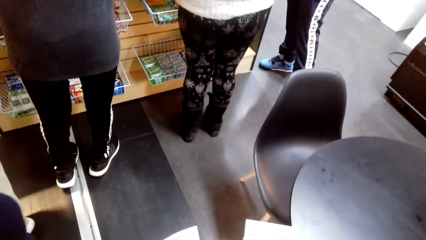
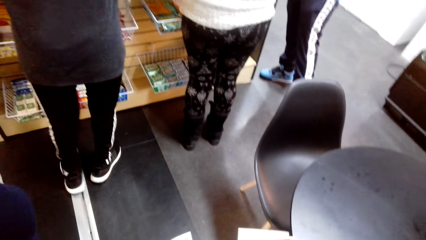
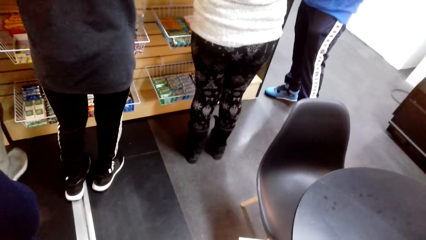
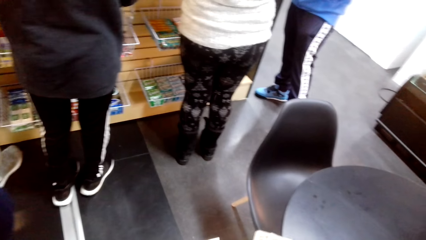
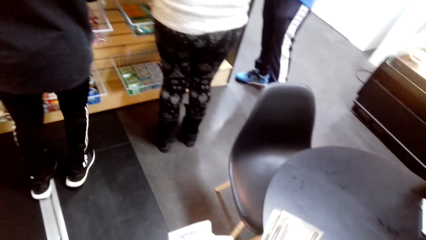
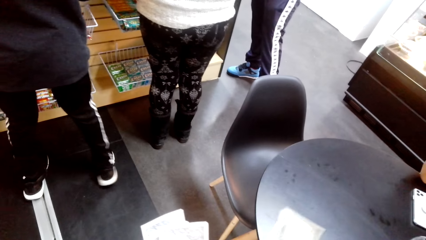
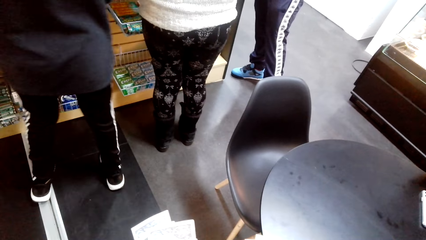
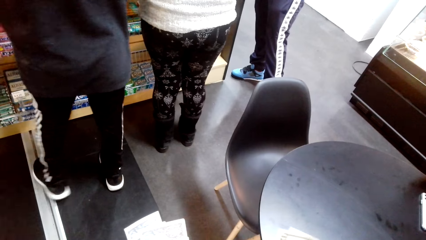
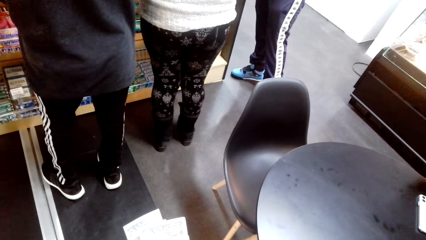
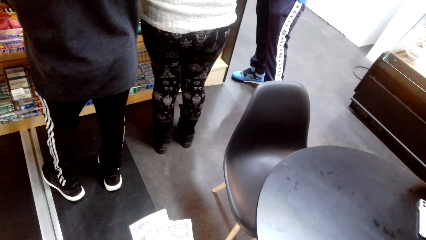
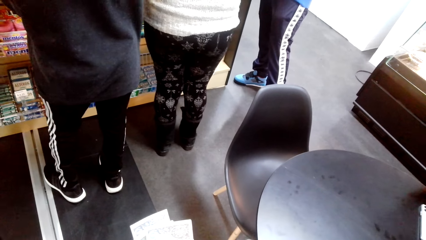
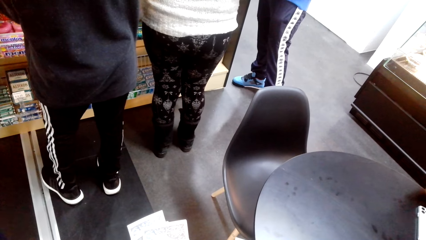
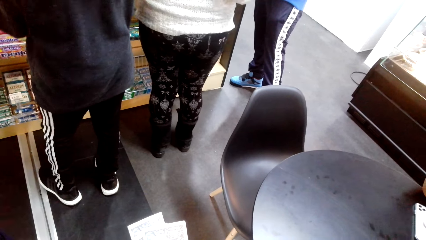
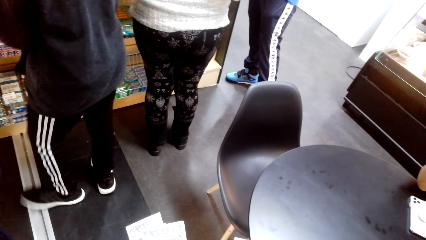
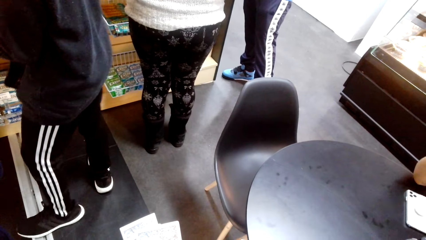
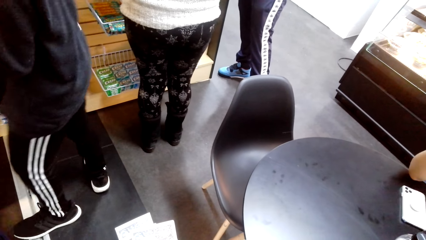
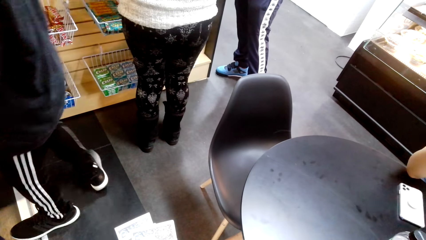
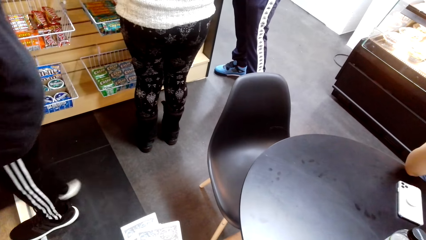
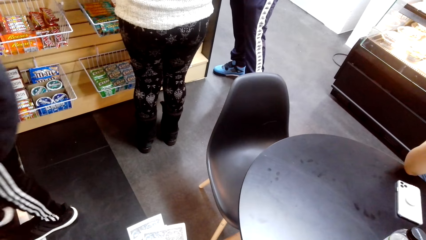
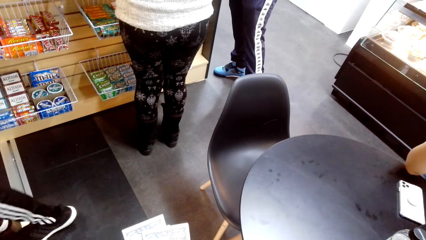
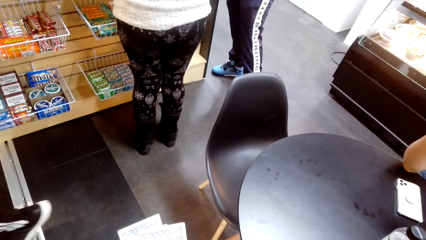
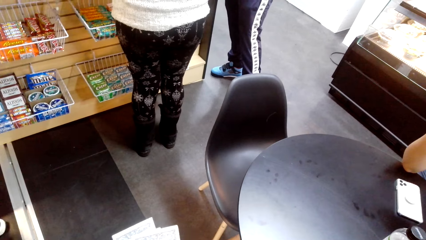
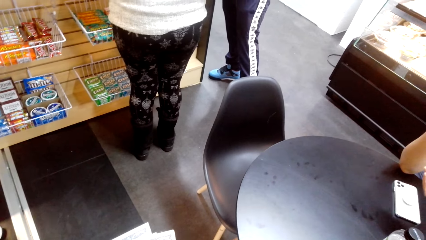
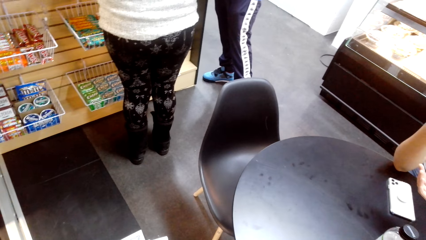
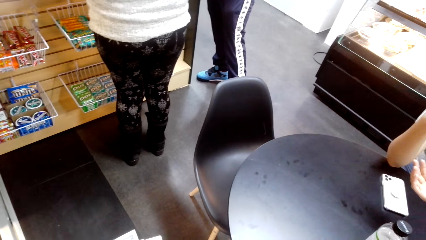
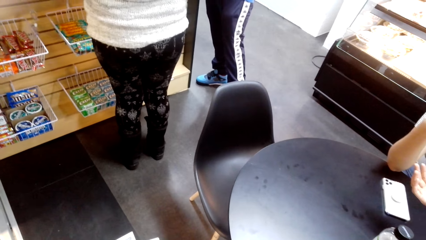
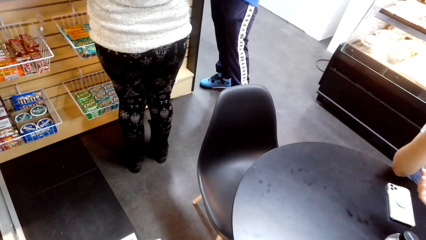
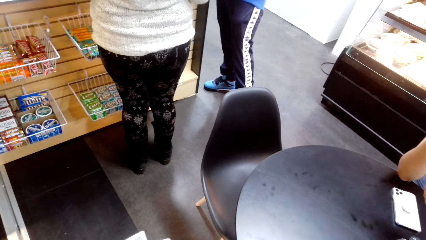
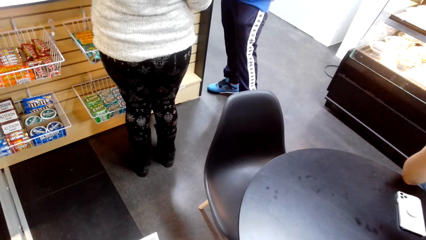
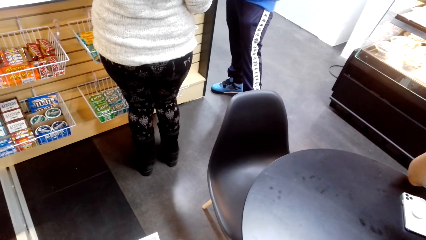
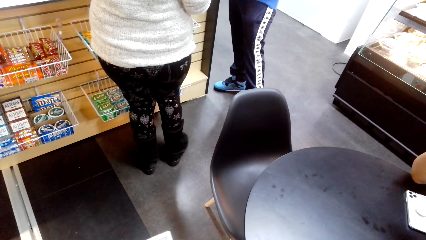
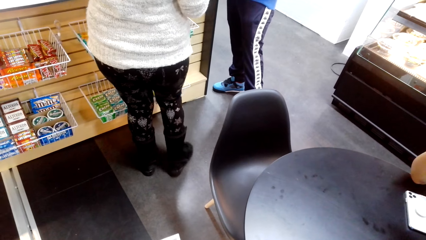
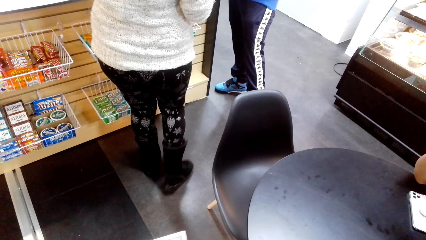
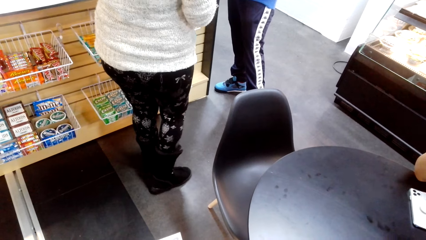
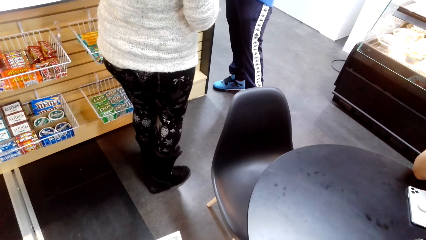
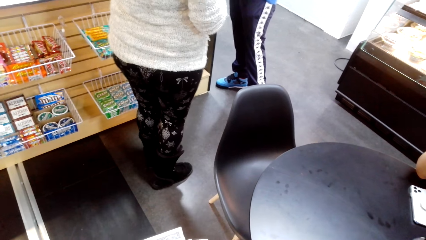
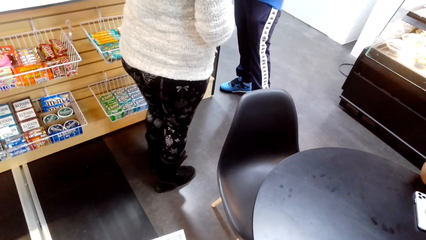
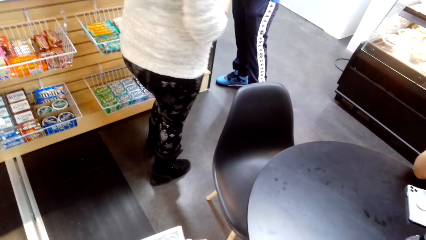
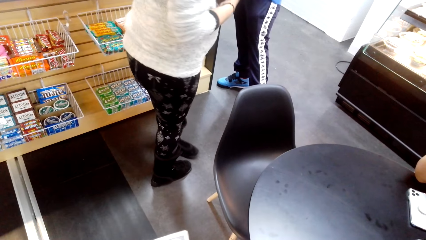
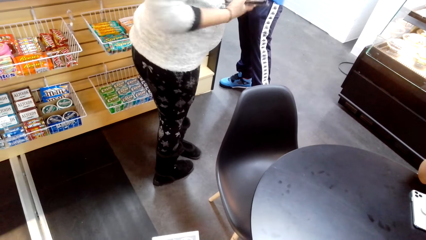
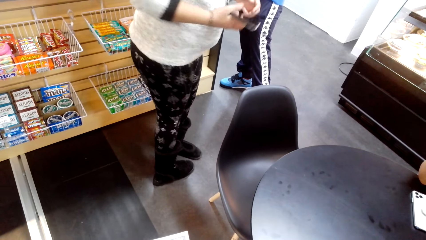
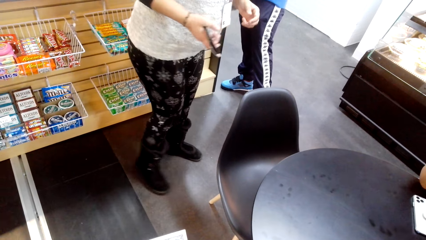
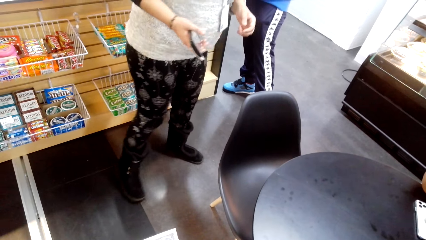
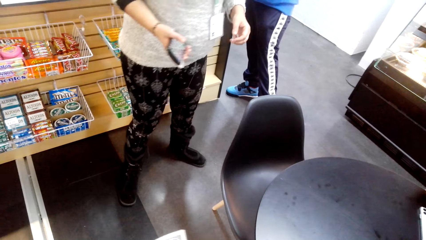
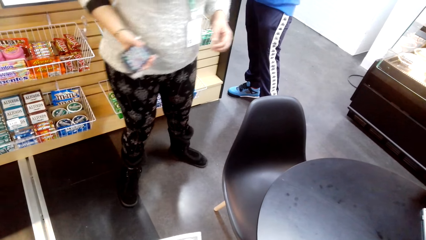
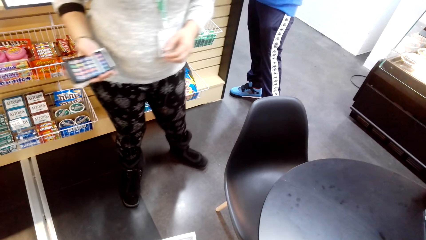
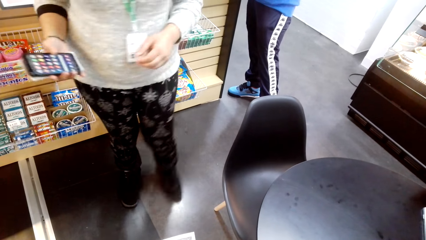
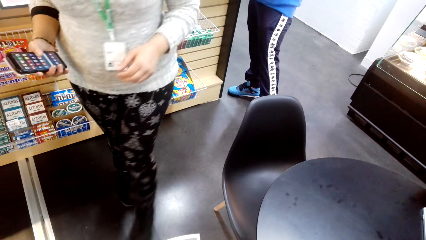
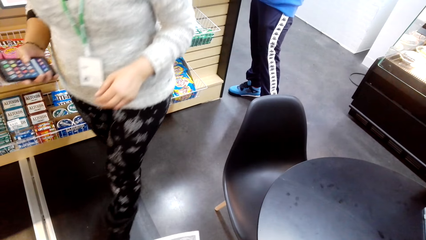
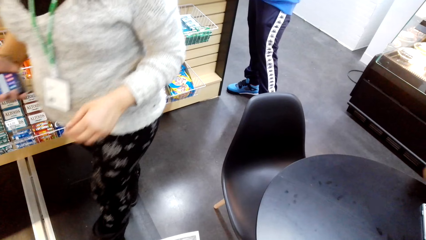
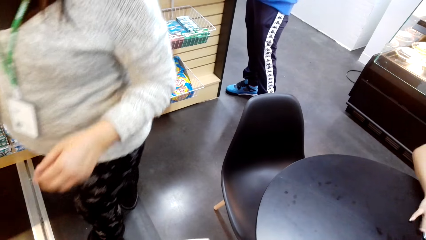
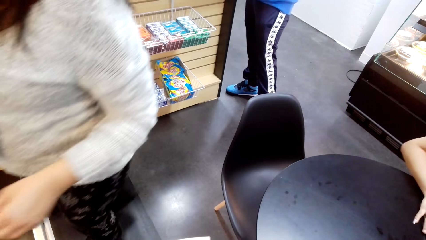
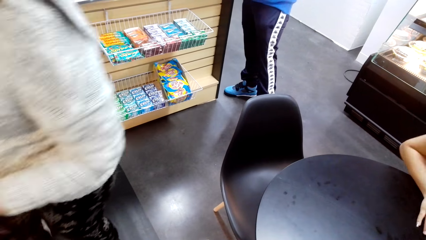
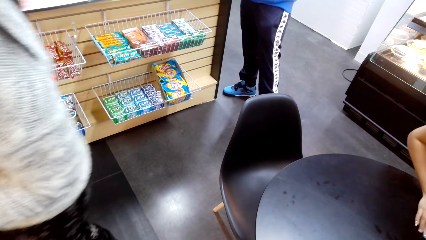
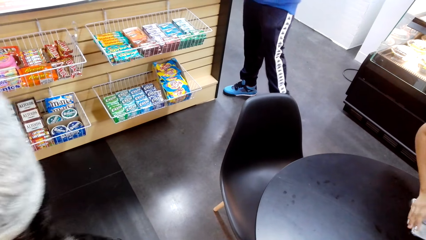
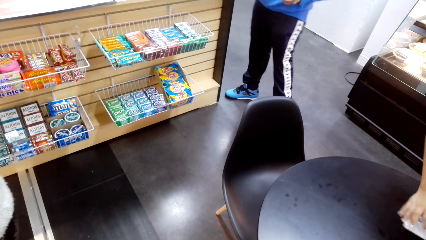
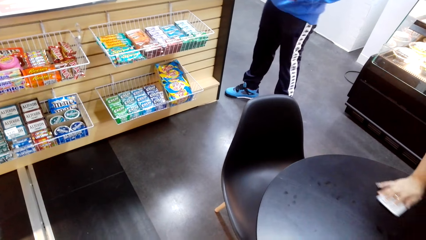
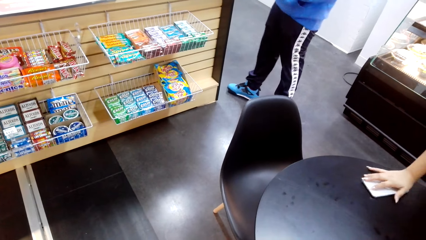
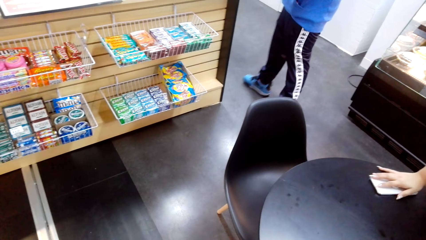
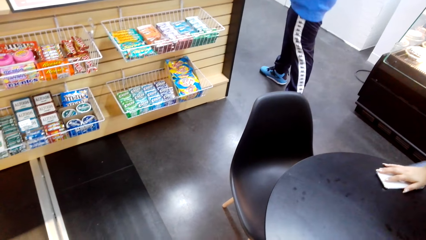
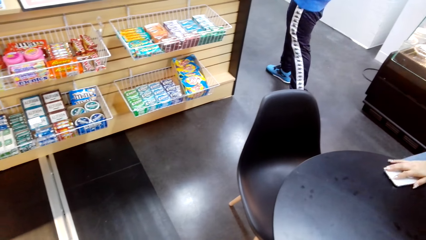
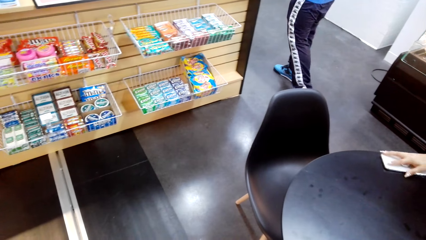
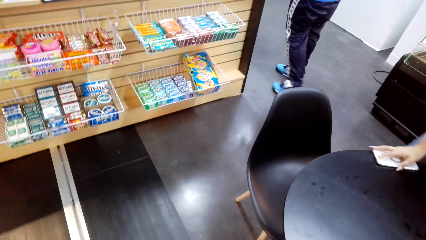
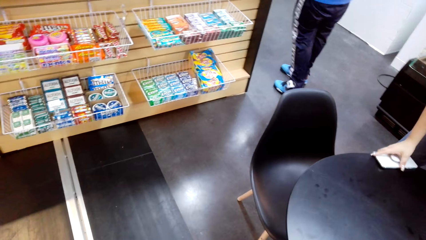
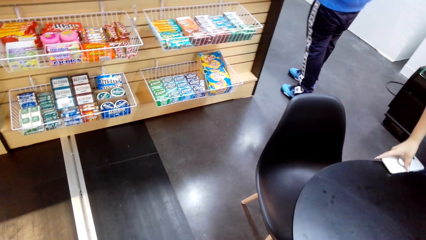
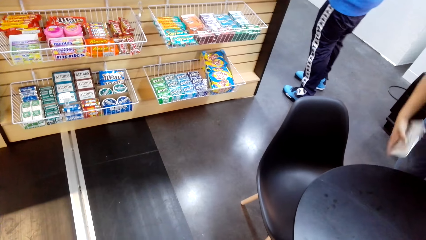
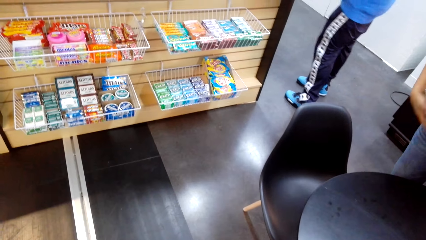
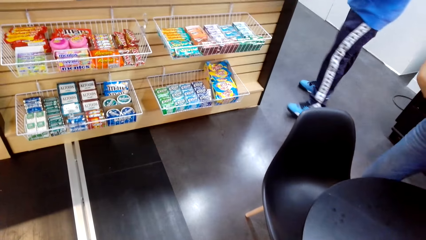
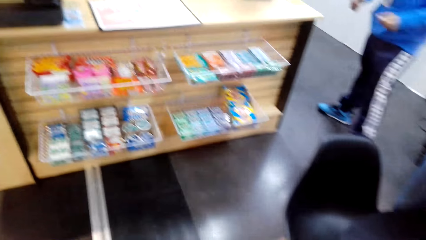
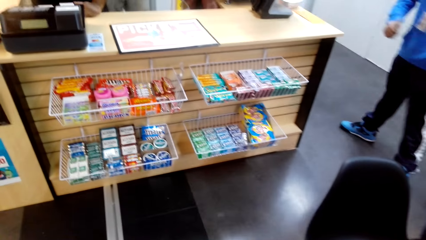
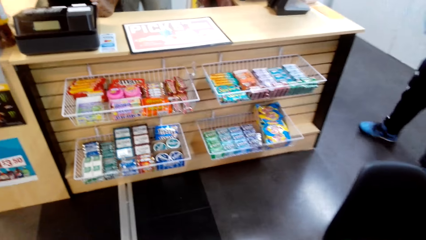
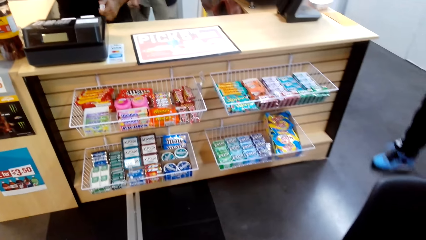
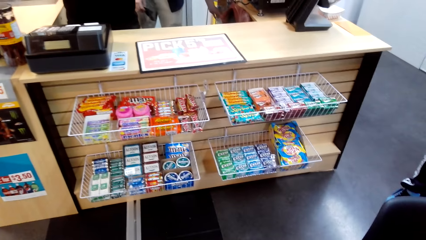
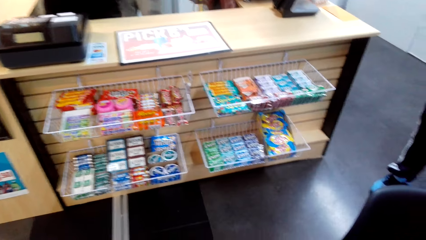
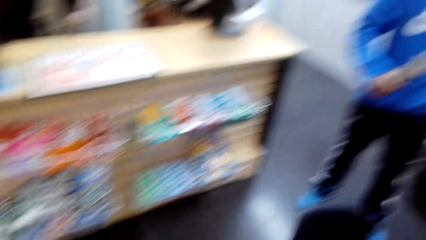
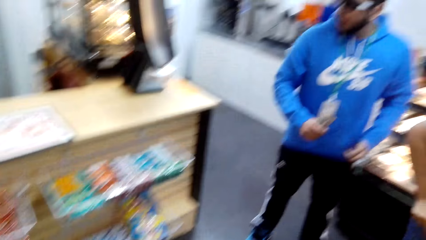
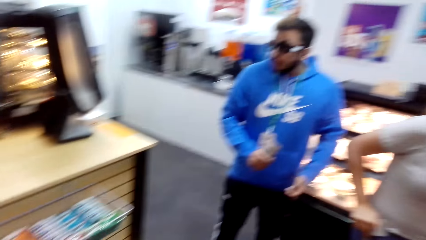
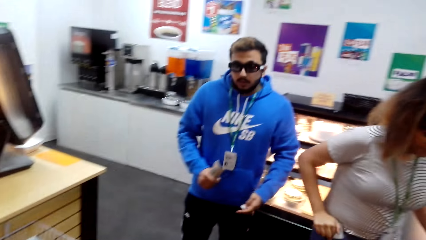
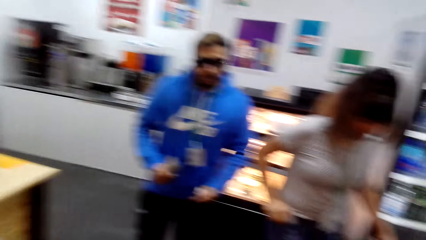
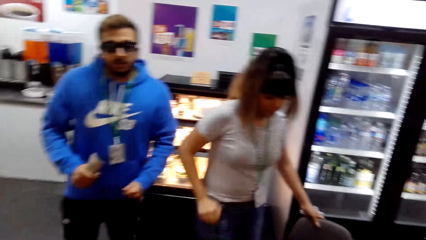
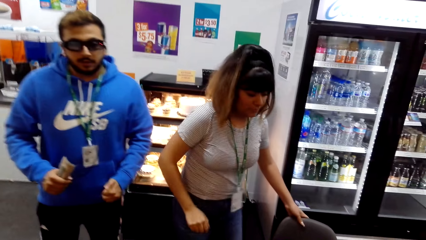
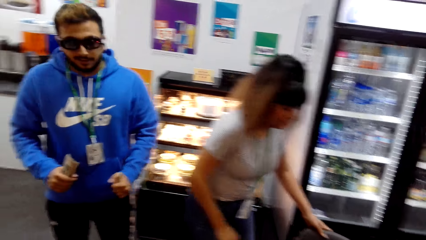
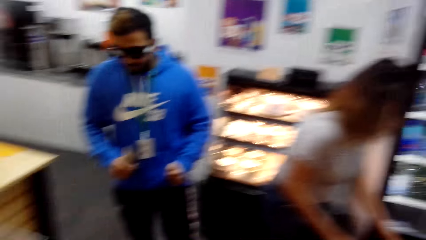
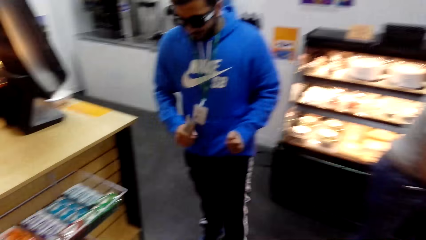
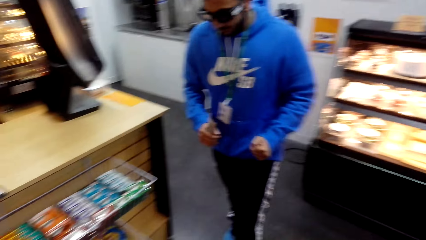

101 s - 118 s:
The camera wearer looks around in the supermarket. A man walks around the room.
